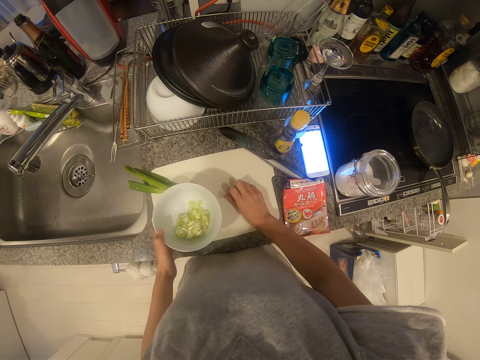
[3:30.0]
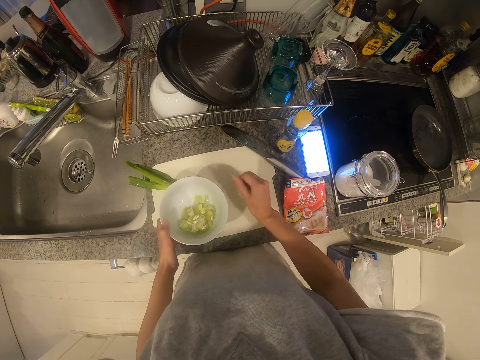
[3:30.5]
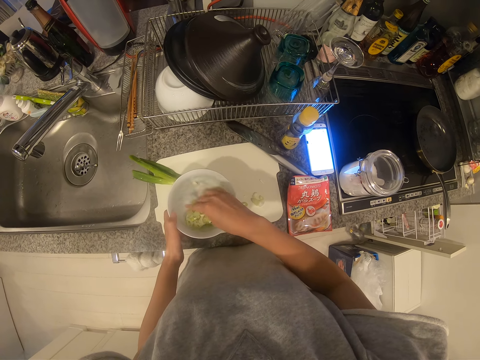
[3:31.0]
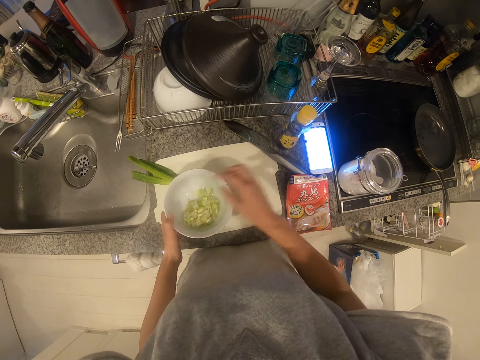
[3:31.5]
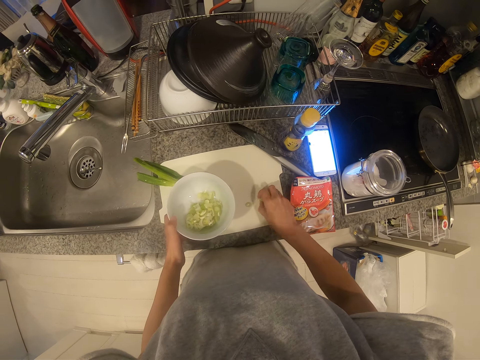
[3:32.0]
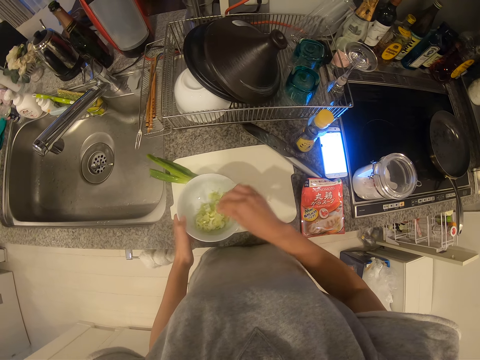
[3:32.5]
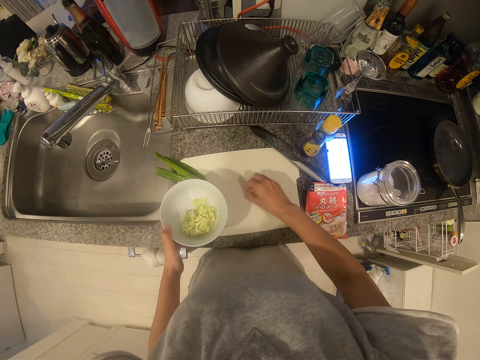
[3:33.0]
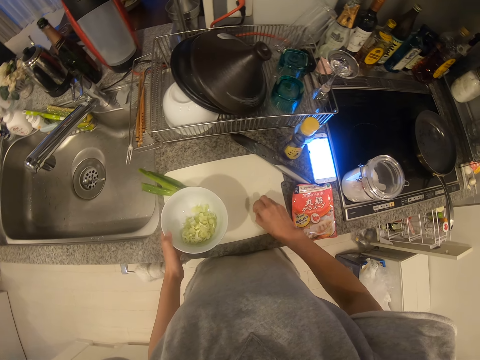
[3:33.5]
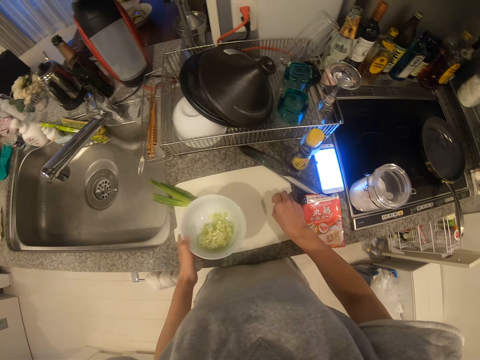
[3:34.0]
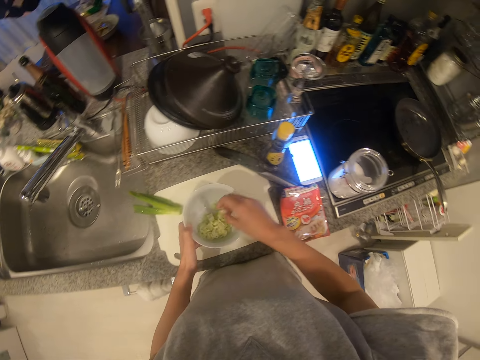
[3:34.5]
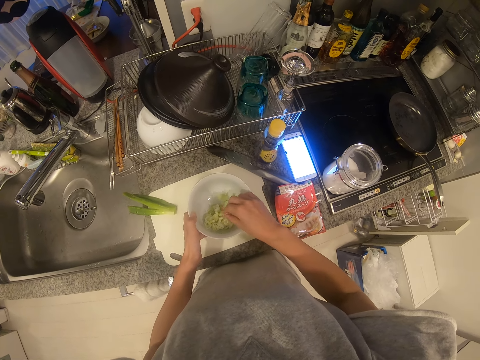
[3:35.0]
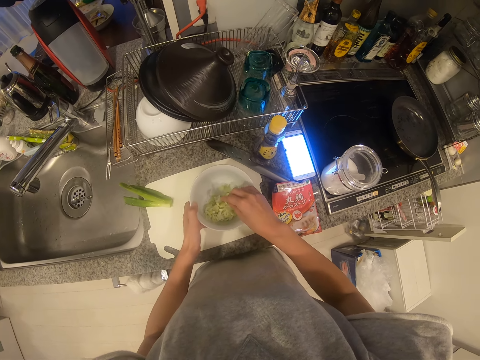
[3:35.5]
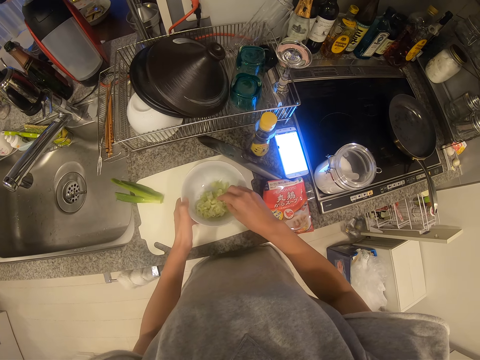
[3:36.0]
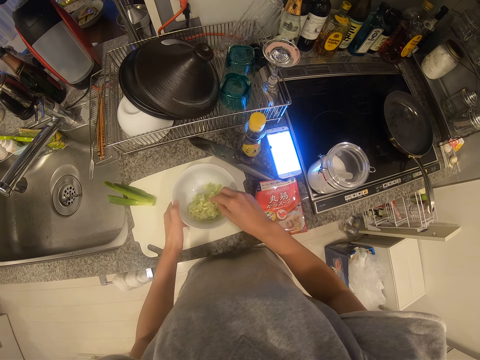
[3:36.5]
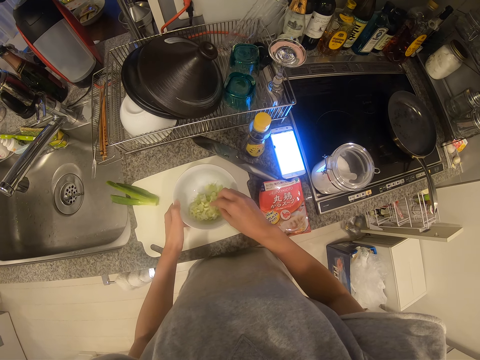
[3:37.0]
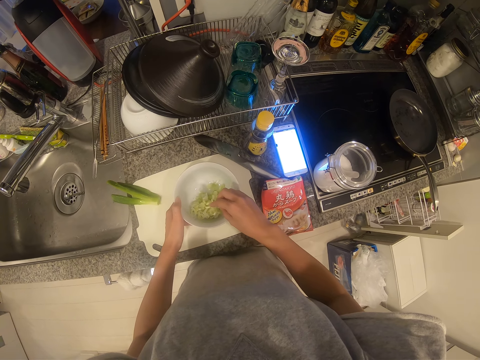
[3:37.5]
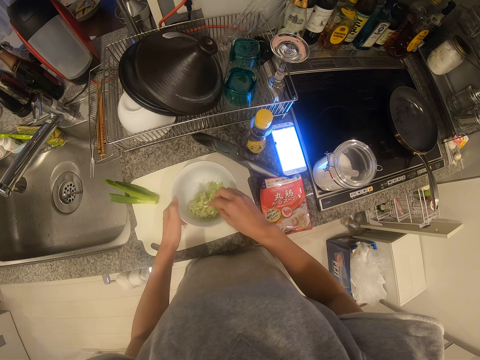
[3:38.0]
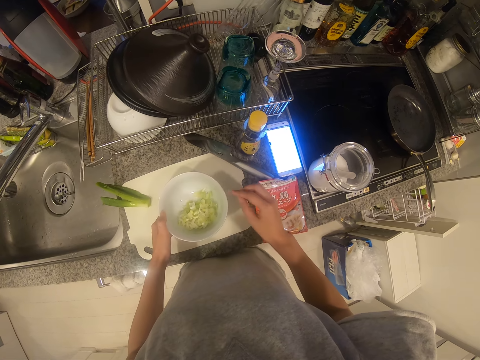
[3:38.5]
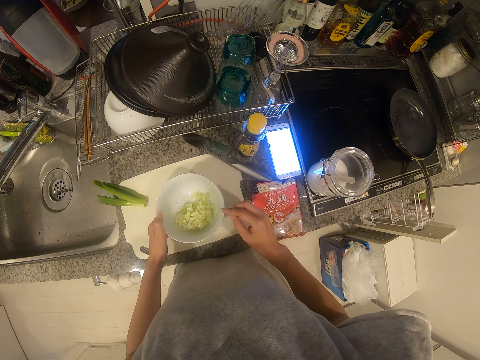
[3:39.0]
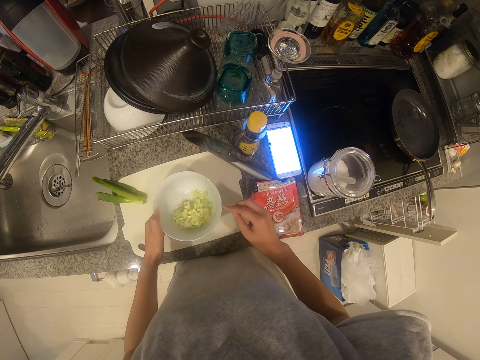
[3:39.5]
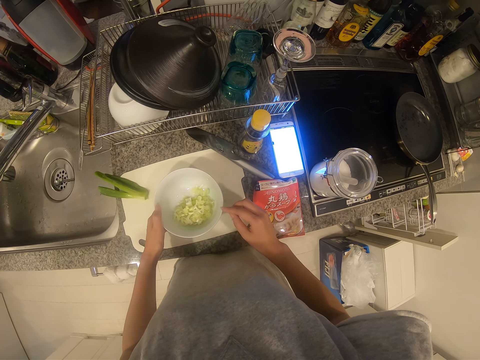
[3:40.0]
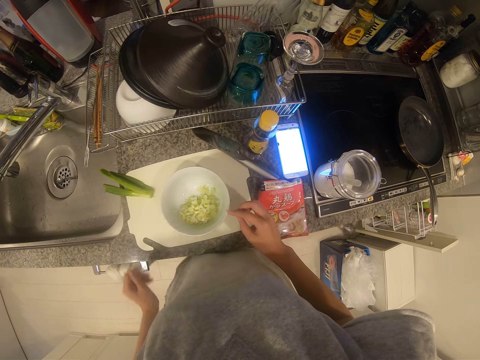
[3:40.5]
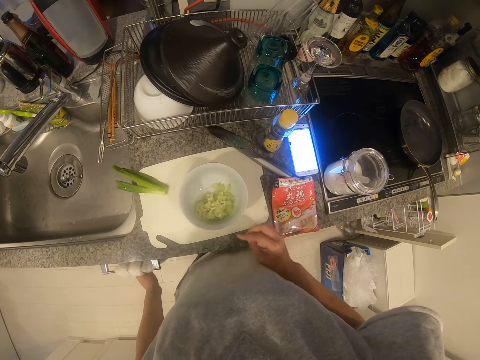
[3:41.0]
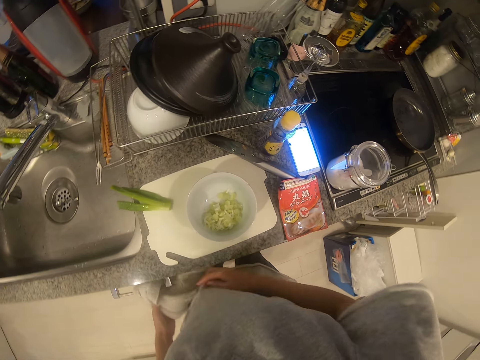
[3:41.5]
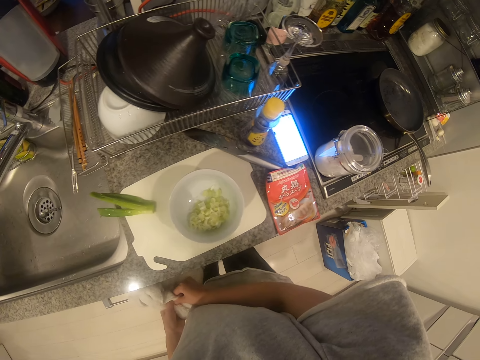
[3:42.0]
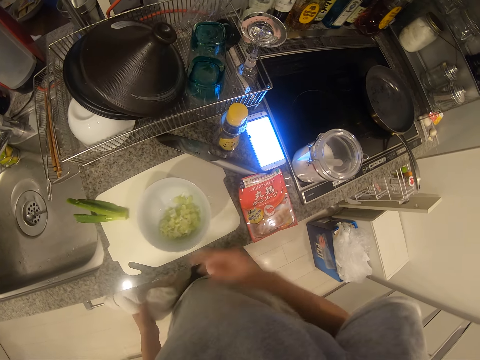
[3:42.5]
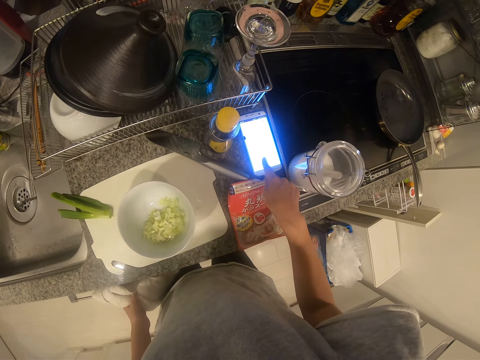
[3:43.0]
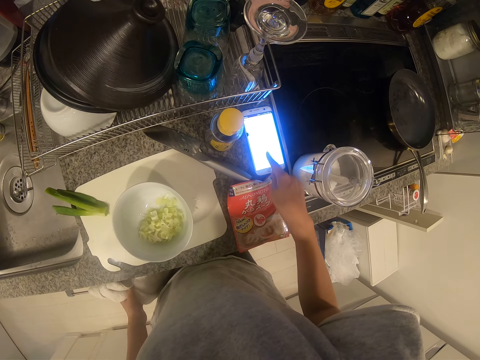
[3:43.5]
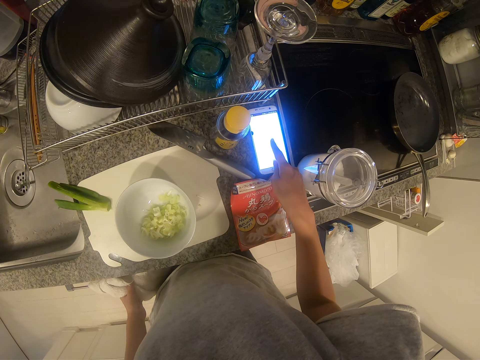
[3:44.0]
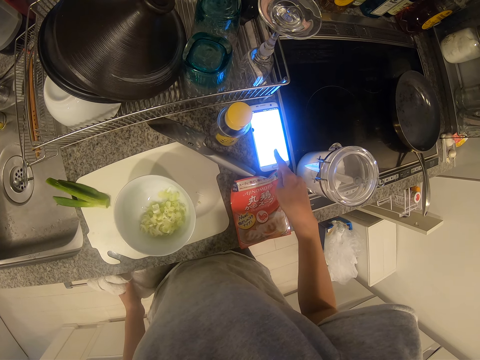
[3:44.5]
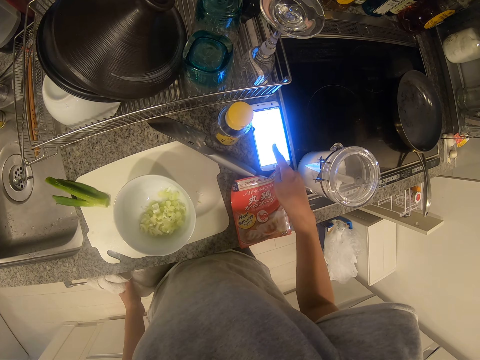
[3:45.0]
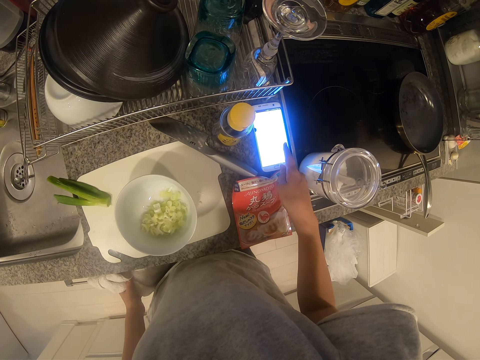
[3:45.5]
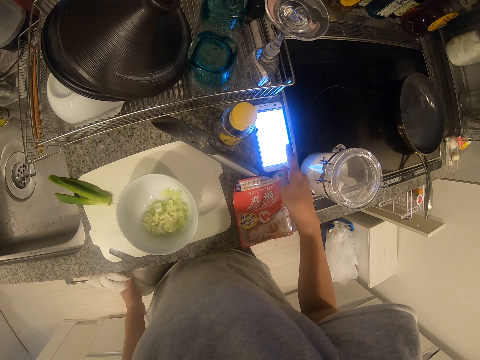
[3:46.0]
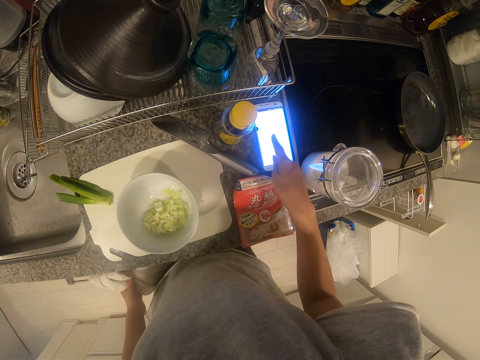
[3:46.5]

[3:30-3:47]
The camera wearer pours the leeks into the plate or bowl. She packs the leeks with her right hand. She pours the leeks into the plate. She packs the leeks with her right hand. She pours the leeks into the plate. She looks at the bowl. She drops the plate on the tray. She wipes her hand with the napkin. She swipes a phone with her right hand.

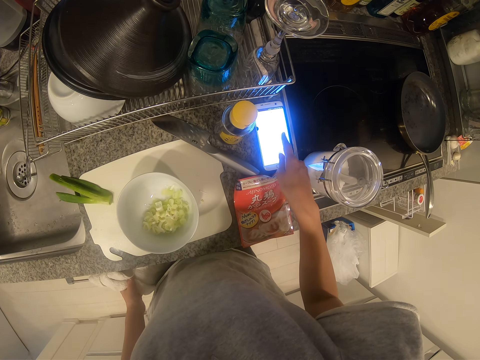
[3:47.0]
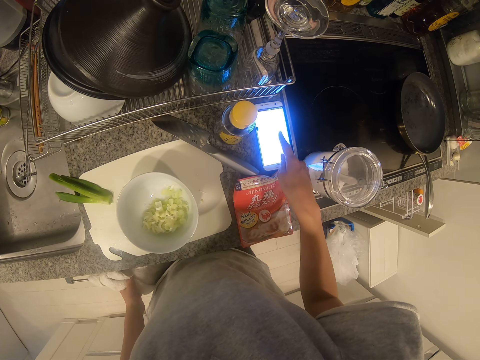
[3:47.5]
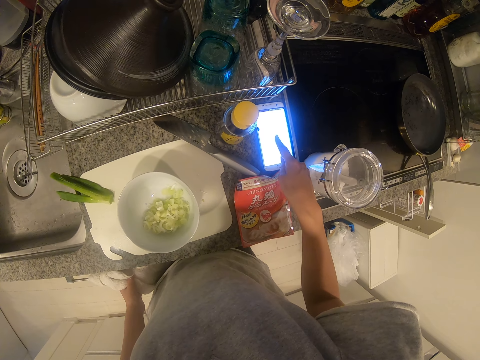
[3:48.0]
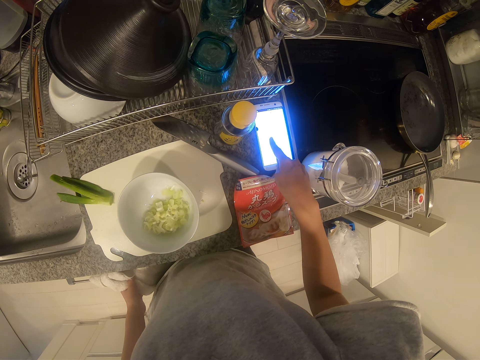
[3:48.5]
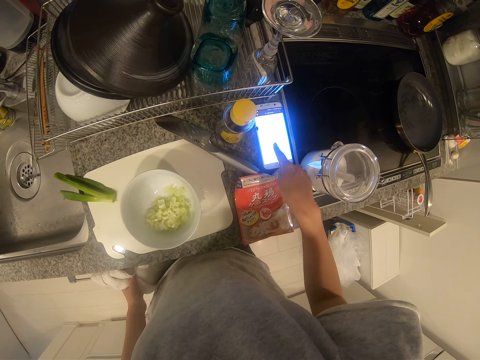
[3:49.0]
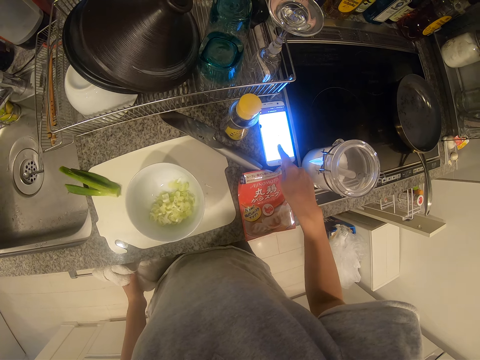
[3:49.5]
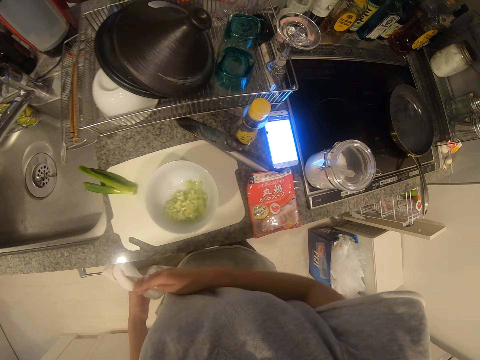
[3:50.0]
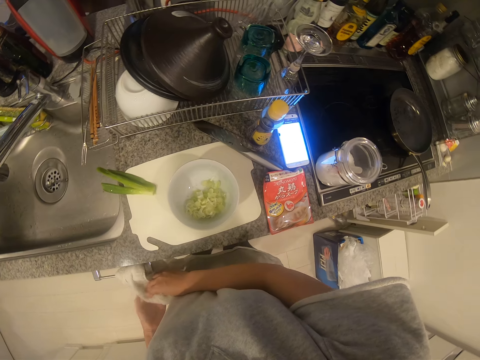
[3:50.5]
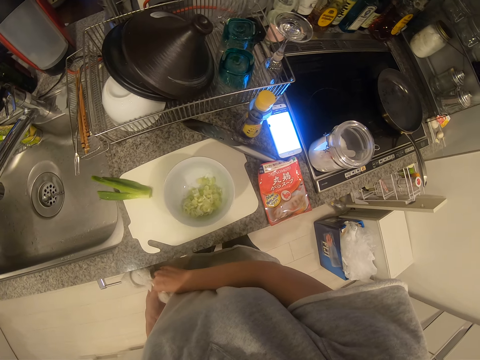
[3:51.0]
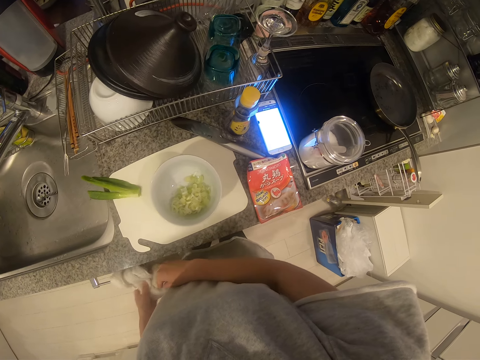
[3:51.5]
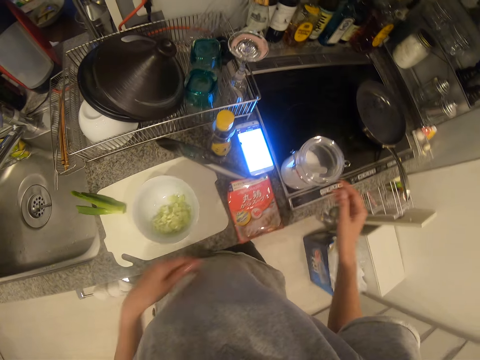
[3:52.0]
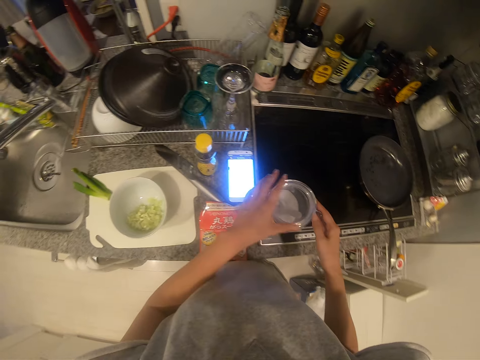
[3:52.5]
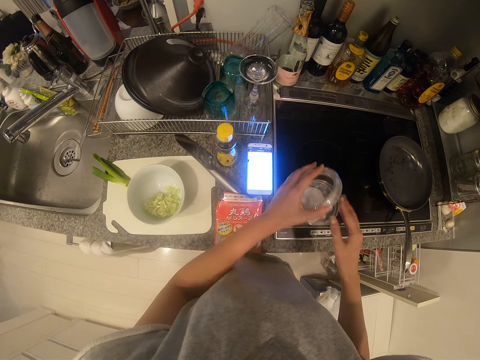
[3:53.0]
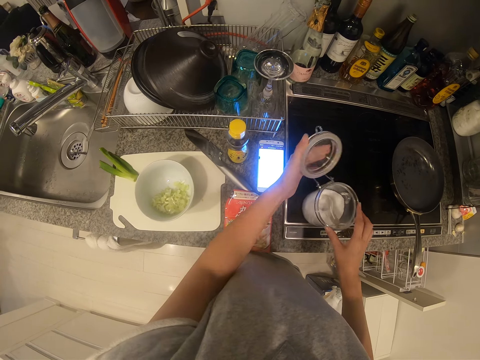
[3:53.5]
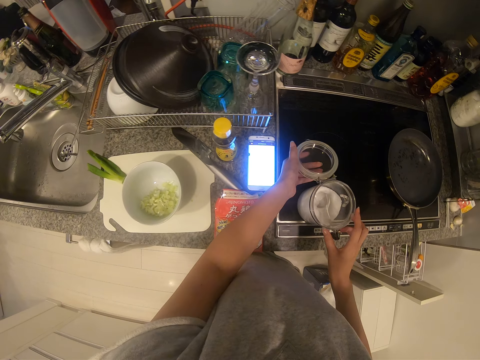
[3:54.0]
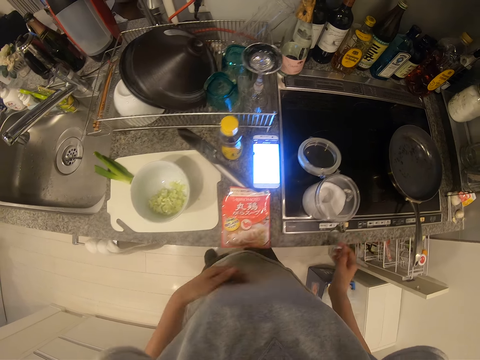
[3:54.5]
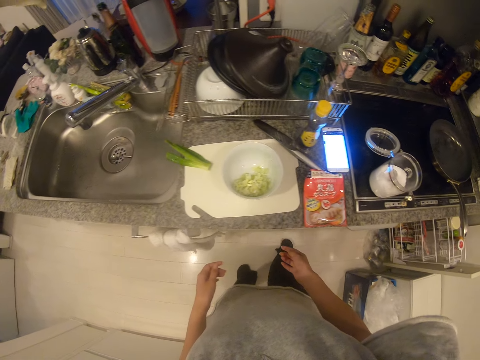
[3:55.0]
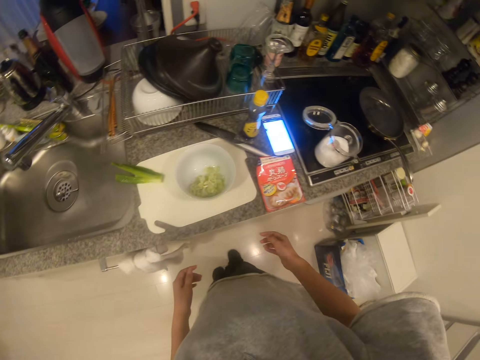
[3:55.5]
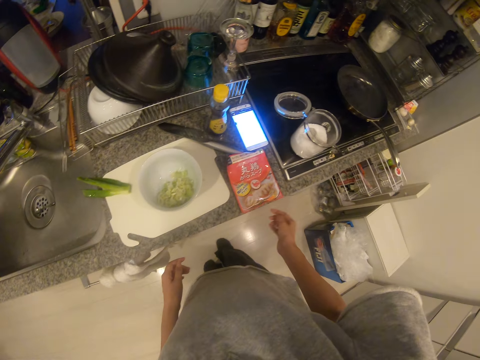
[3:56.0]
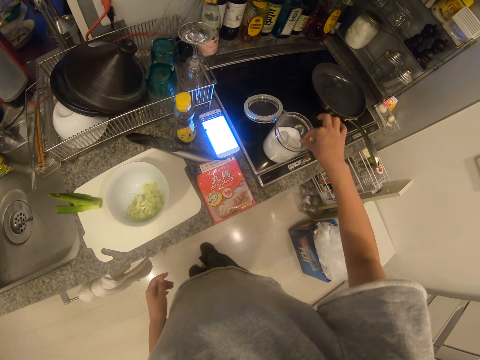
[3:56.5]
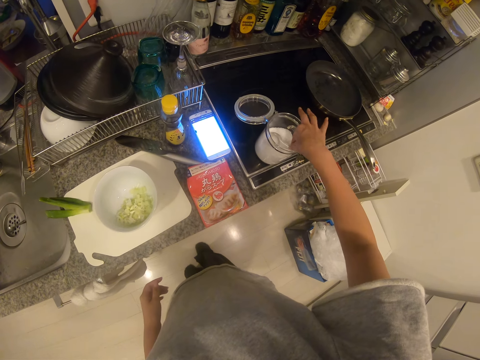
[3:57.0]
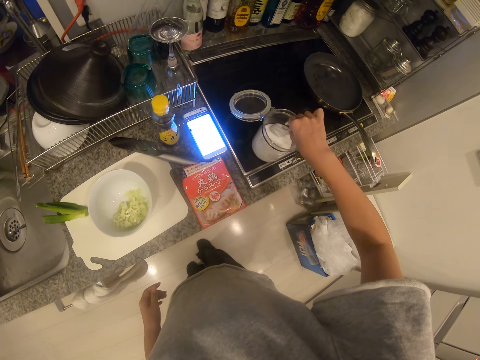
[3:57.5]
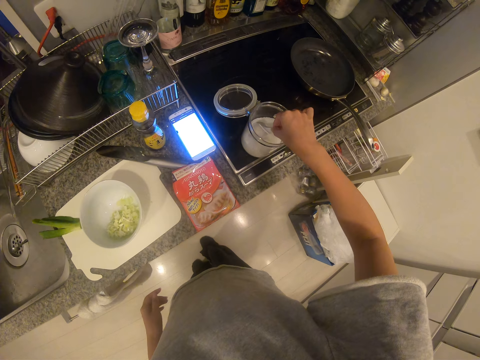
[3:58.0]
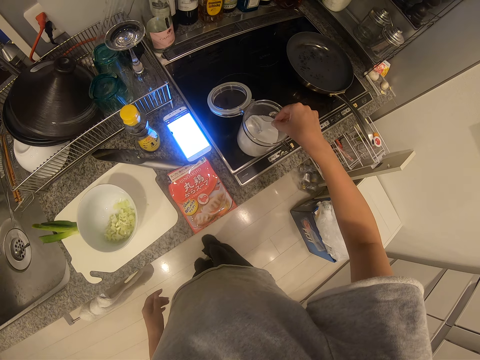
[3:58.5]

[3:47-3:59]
The camera wearer wipes the hands. She scrolls the phone. She wipes her right hand with the napkin. She opens the sugar jar. She walks. She picks up a spoon from the sugar jar. She scoops some sugar with the spoon.
